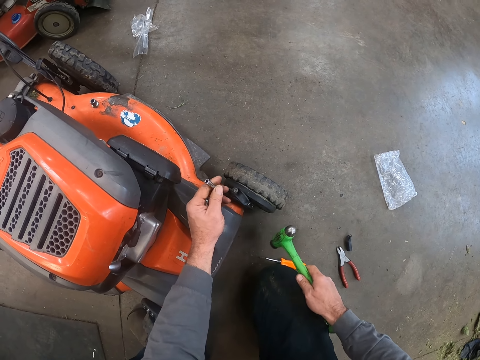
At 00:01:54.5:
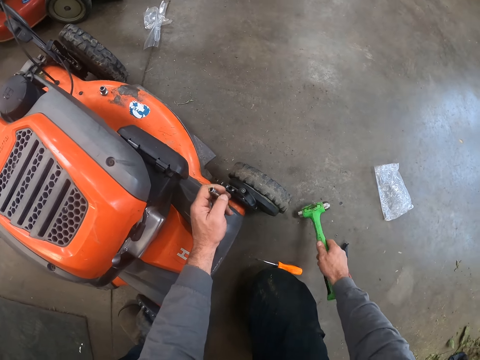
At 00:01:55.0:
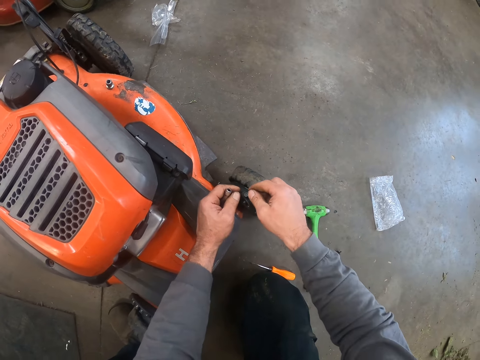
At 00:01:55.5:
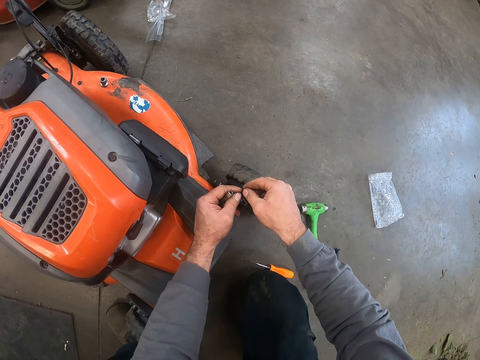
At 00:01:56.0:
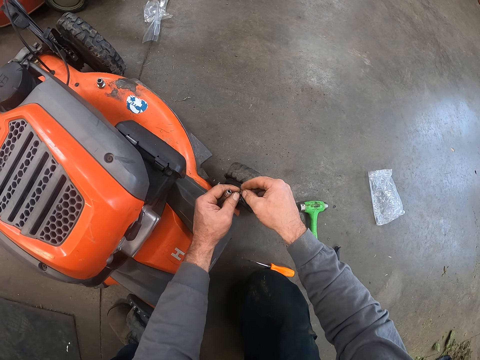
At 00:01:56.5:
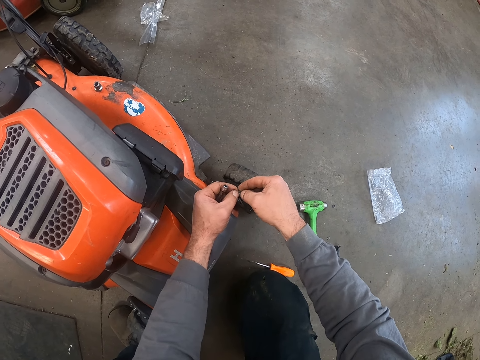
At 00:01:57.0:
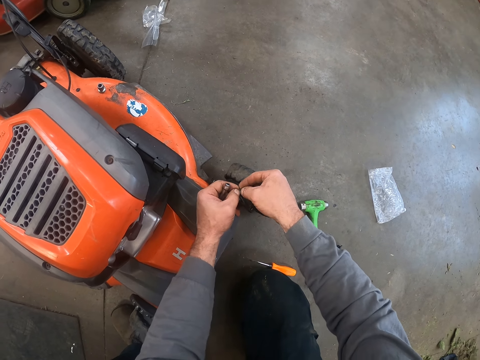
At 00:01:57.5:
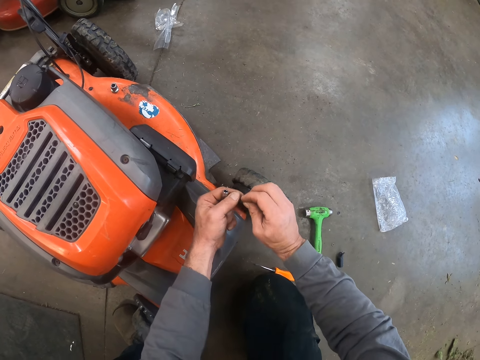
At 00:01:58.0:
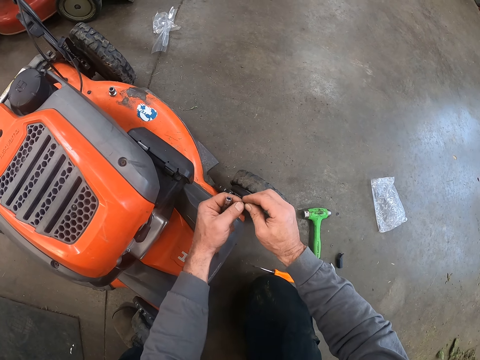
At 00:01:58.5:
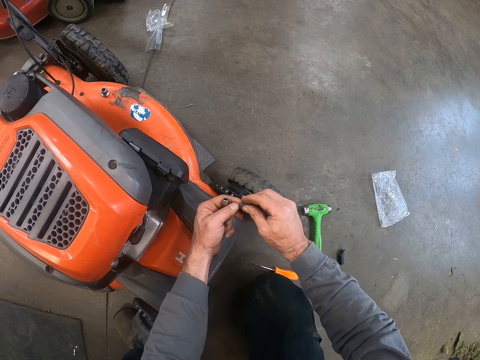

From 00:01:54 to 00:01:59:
The camera wearer drops the hammer on the floor. They adjust the screw on the axle comp of the axle drive chain of the lawn mower with both hands. They attach a bolt washer on the chain. They hold the bolt washer.

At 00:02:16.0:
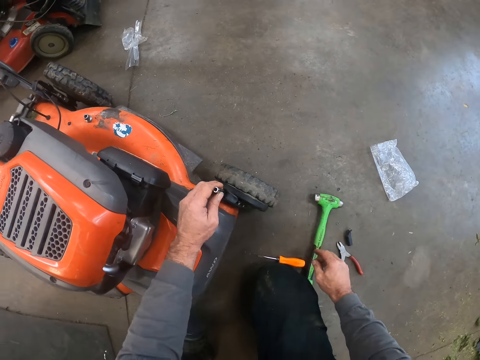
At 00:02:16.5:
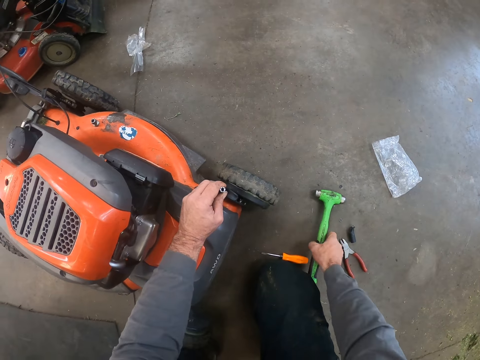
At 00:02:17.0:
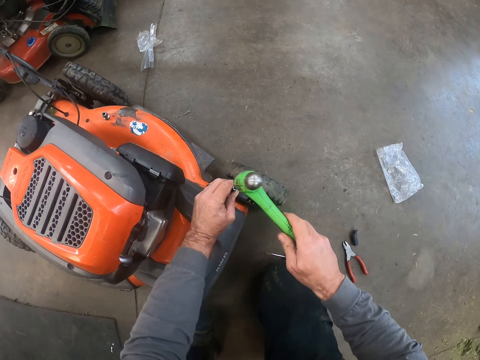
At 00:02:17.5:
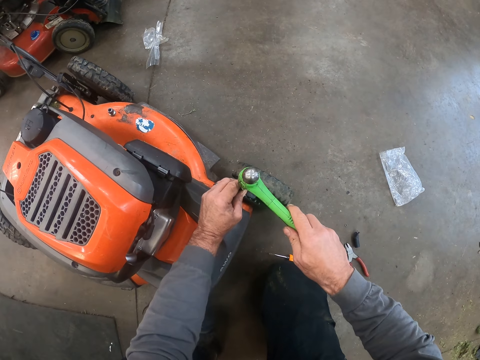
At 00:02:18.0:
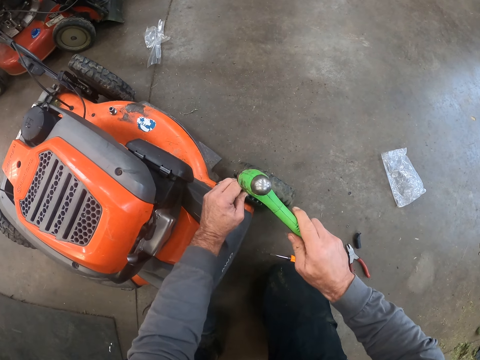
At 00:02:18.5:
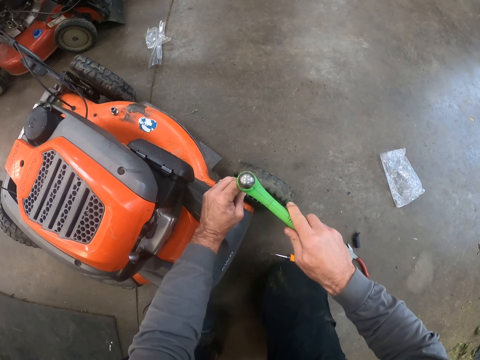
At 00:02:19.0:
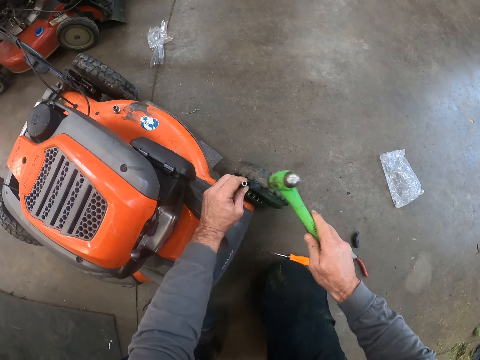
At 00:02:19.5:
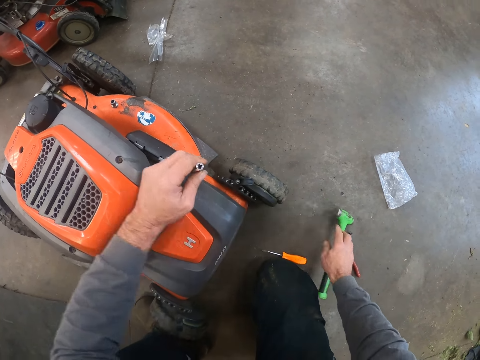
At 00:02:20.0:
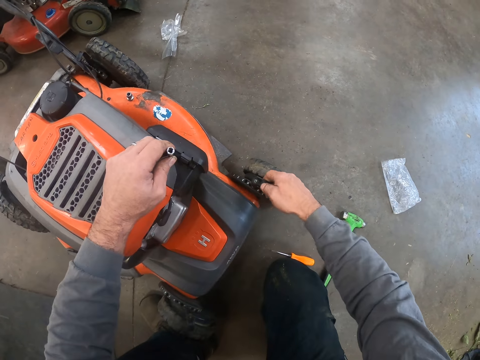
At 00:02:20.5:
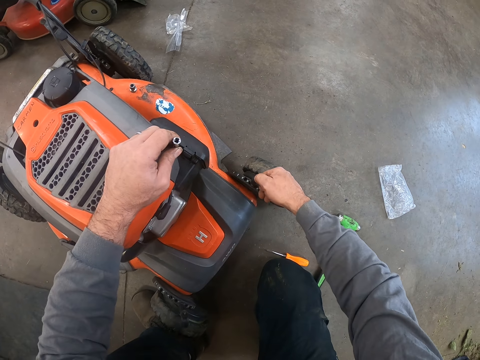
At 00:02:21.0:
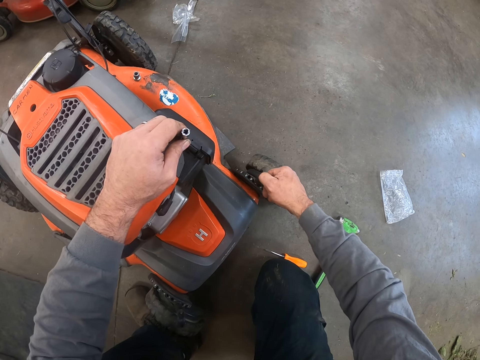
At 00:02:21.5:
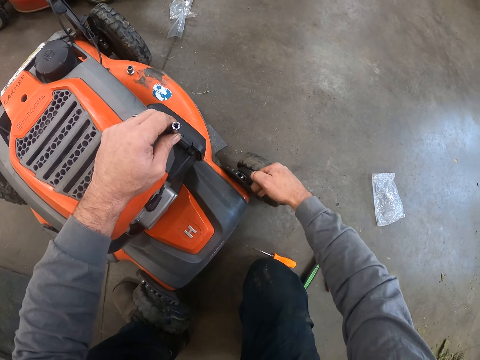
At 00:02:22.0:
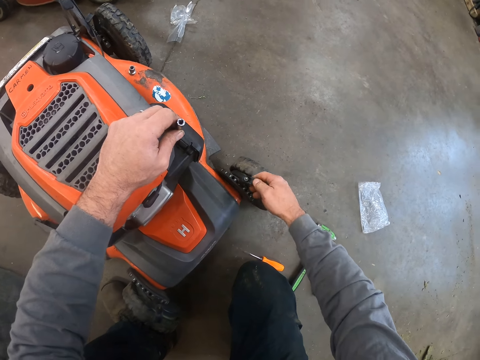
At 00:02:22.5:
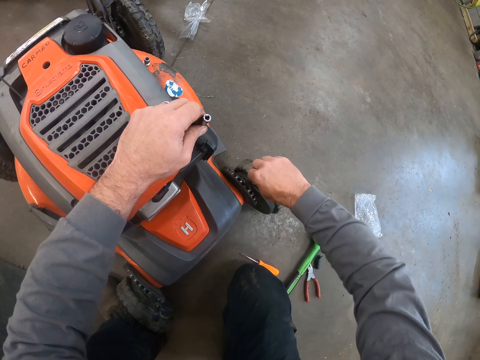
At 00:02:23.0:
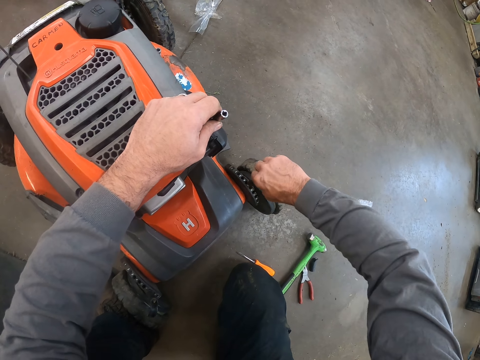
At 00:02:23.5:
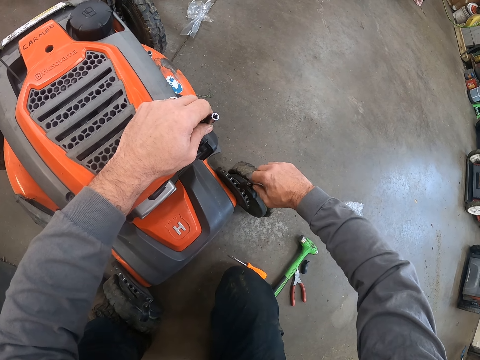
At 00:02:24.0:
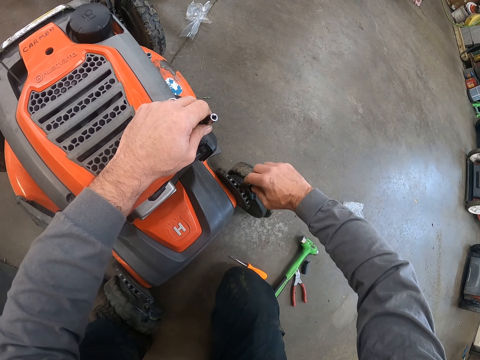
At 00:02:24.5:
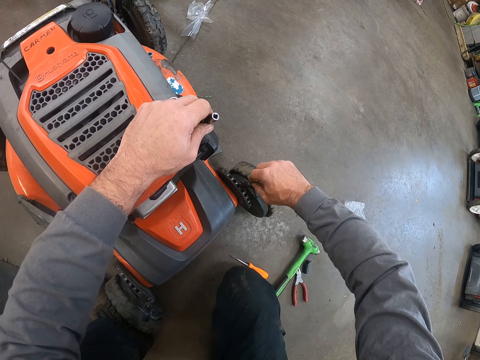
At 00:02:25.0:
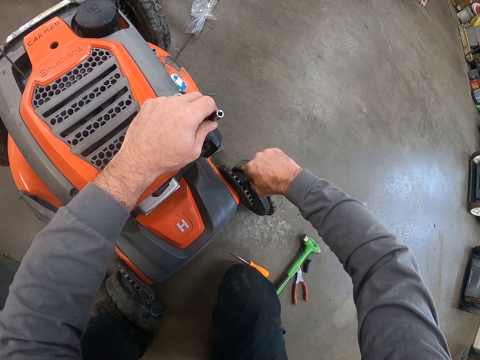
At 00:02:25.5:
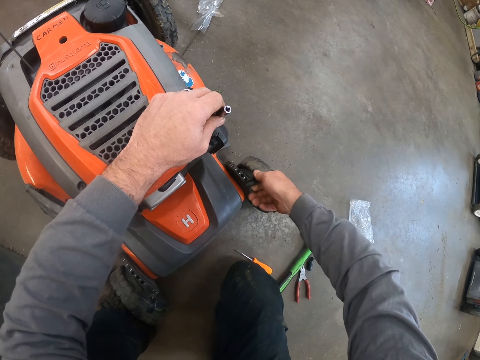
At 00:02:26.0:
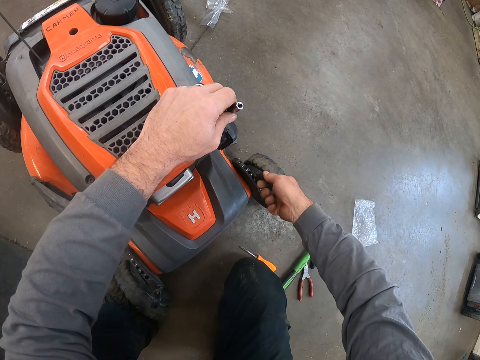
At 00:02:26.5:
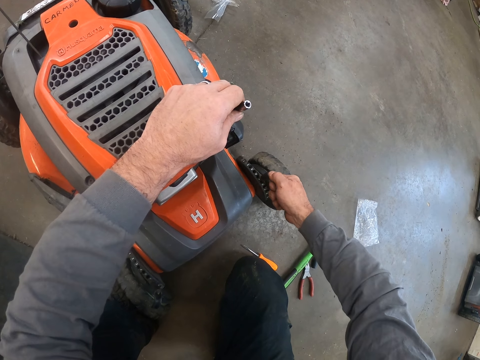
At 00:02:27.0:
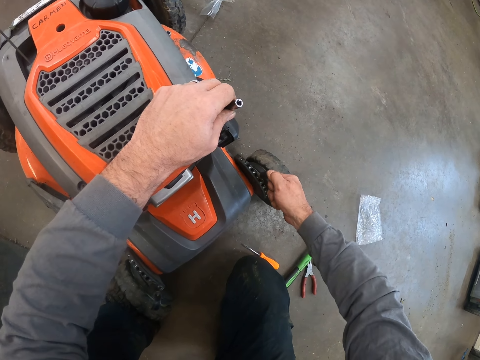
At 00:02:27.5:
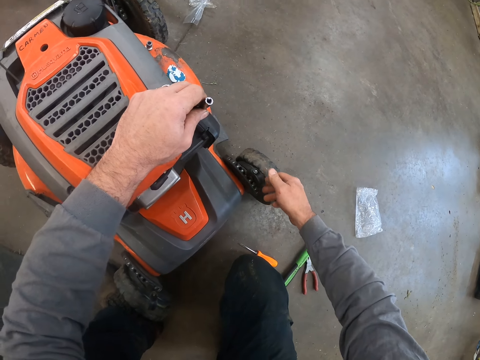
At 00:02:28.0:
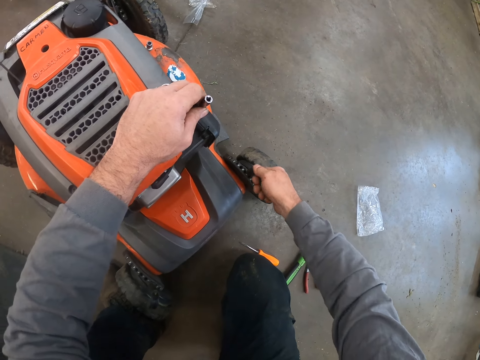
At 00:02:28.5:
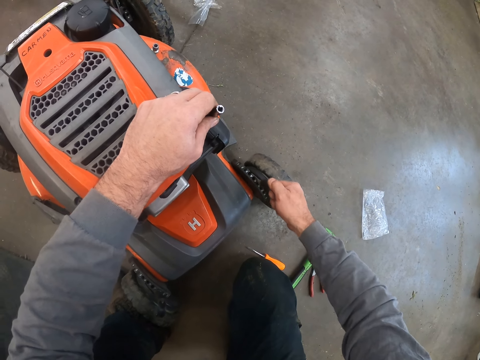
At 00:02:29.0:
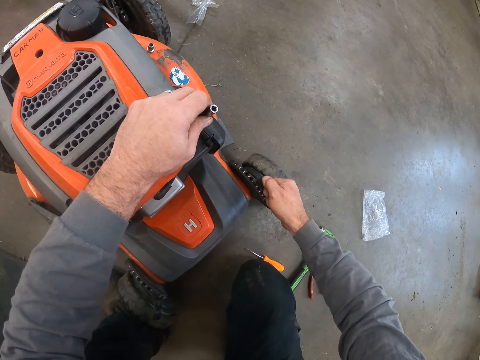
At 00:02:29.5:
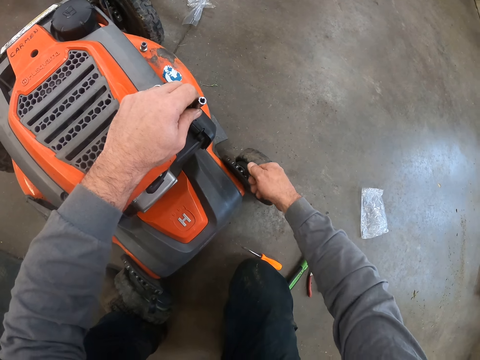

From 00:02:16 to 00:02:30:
The camera wearer picks the hammer from the floor with the right hand. He hits the bit holder or impact wrench socket with the hammer. He removes the bit holder from the axle comp of the axle drive chain of the lawn mower. He drops the hammer on the floor. He lifts the impact wrench socket with his left hand. He pulls the rubber screw protector or chain rubber on the axle comp of the axle drive chain of the lawn mower with the left hand. He turns the bolt washer with his fingers. He adjusts the rubber screw protector on the axle comp of the axle drive chain of the lawn mower with the left hand. He pulls the chain rubber.

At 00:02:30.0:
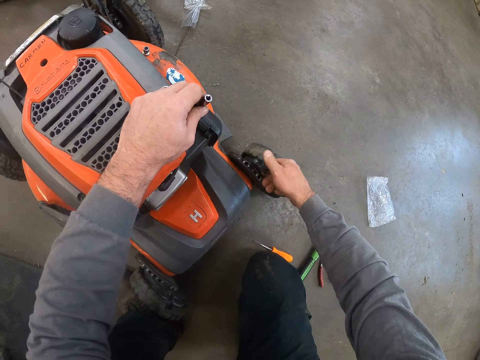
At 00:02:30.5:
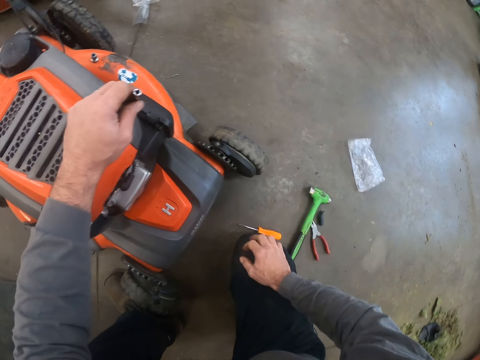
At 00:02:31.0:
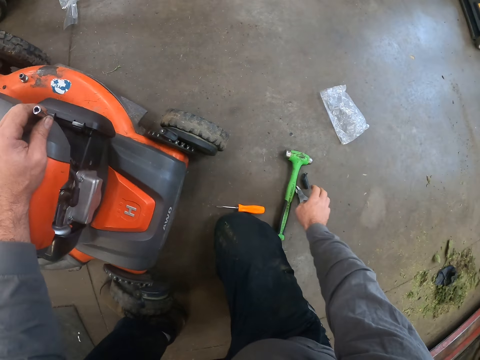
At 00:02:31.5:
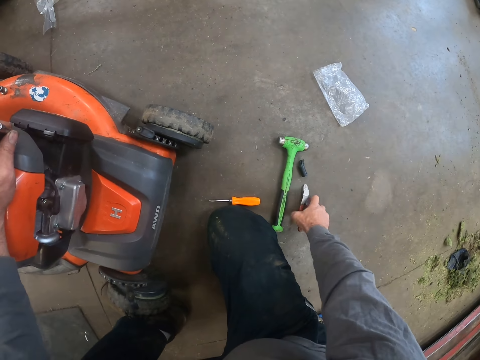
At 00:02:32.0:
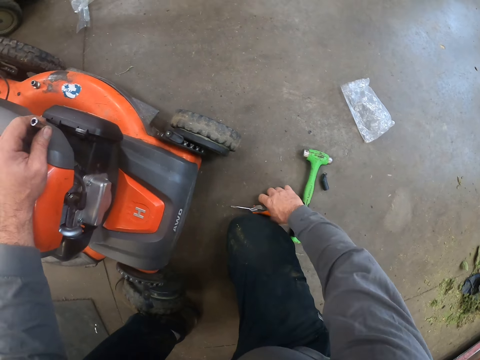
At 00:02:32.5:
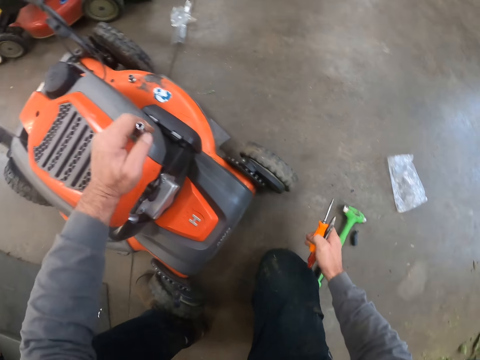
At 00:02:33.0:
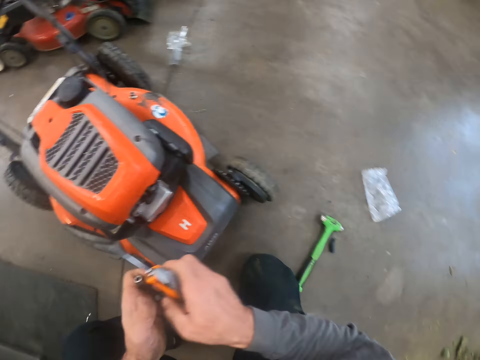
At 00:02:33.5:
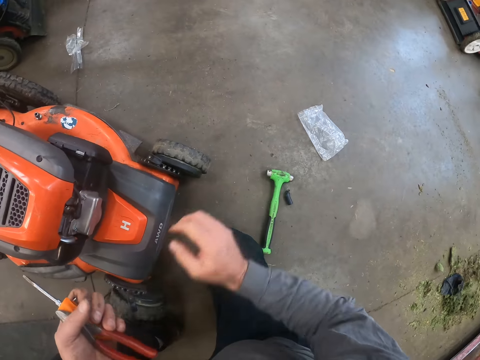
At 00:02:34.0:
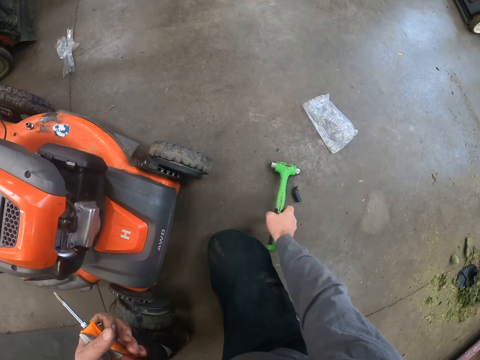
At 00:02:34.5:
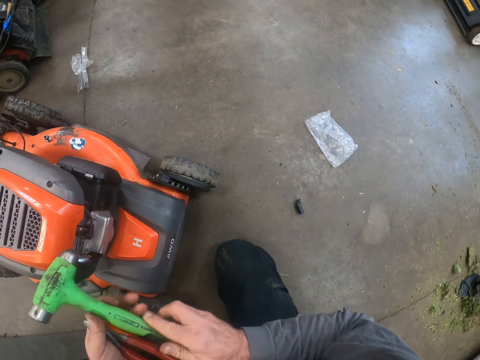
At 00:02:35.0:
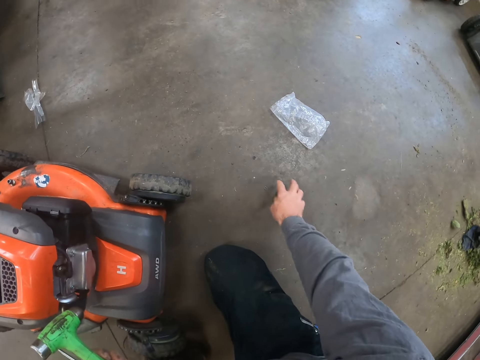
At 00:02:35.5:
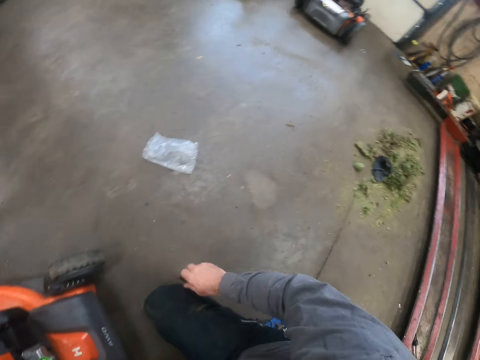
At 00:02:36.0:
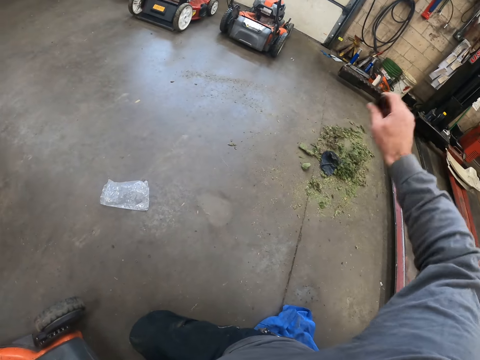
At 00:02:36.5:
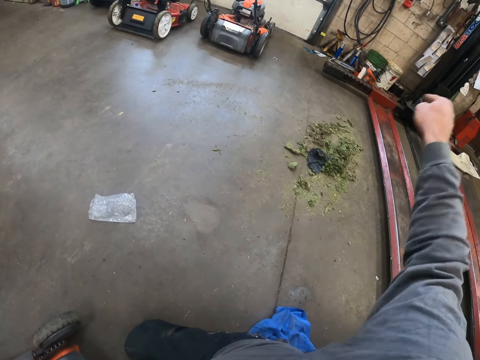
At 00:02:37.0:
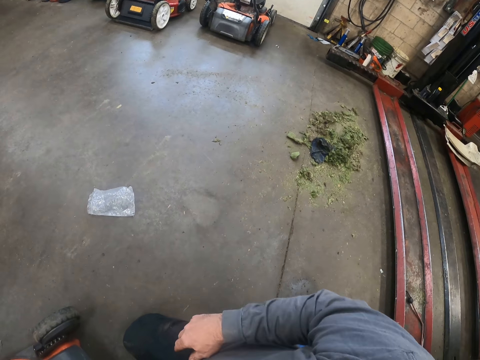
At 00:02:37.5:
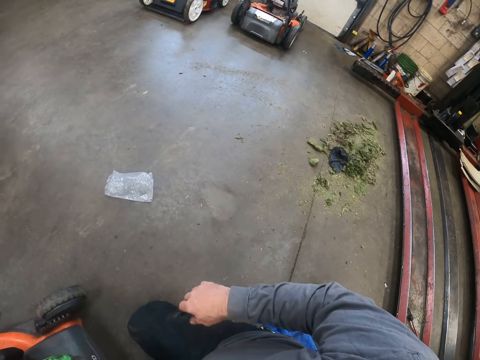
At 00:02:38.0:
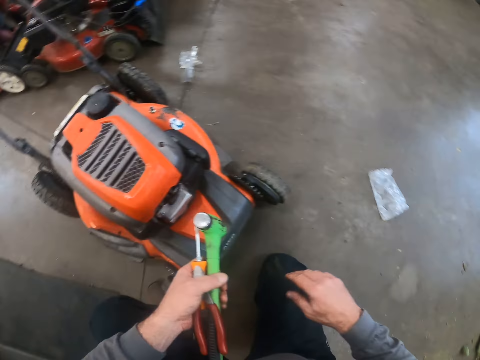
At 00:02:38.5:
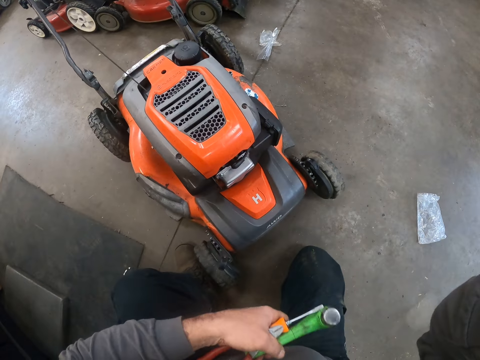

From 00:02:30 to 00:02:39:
The camera wearer picks the pliers from the floor with the right hand. He picks the screwdriver from the floor with the right hand. He passes the pliers and screwdriver to the left hand and holds the screwdriver and the pliers with his left hand. He picks the hammer from the floor with the right hand. He passes the hammer to the left hand. He picks the rubber screw protector or chain rubber from the floor with the right hand. He throws the chain rubber on the floor. He adjusts the head camera with the right hand.
